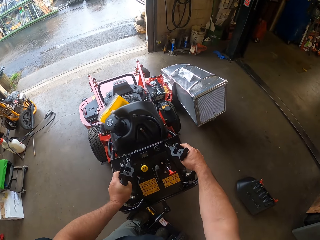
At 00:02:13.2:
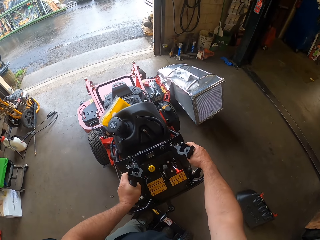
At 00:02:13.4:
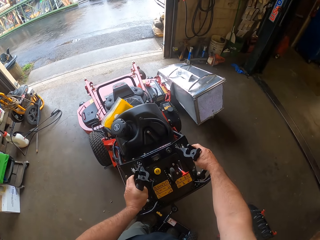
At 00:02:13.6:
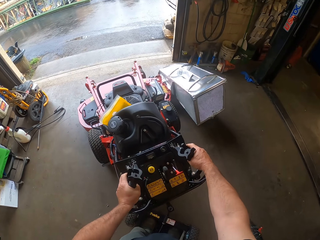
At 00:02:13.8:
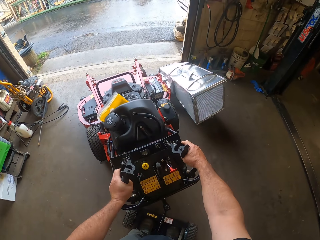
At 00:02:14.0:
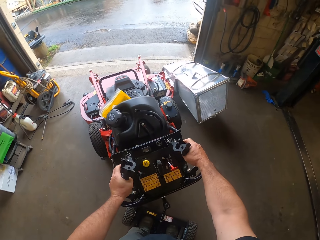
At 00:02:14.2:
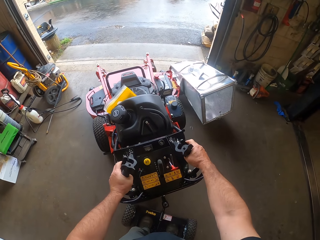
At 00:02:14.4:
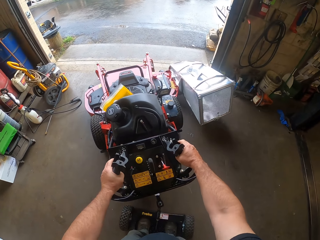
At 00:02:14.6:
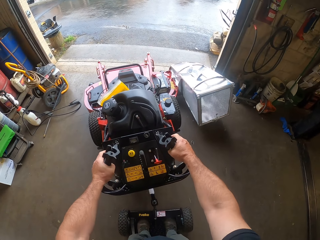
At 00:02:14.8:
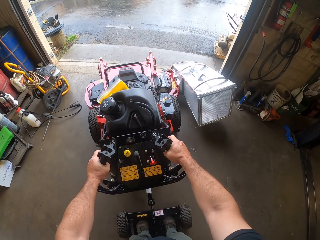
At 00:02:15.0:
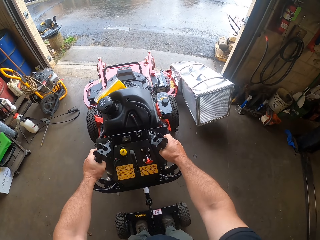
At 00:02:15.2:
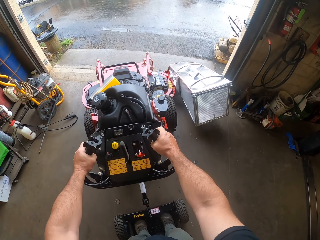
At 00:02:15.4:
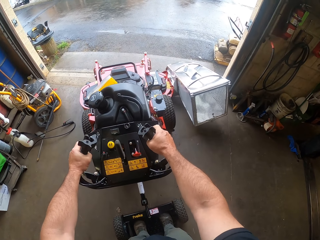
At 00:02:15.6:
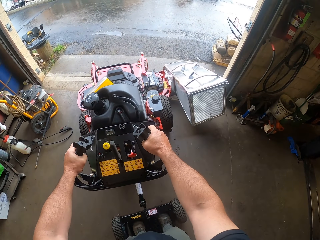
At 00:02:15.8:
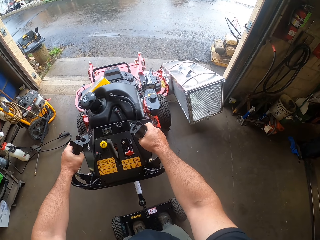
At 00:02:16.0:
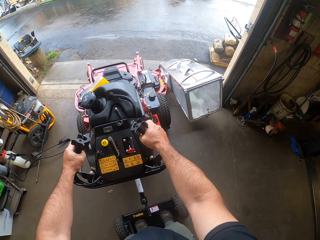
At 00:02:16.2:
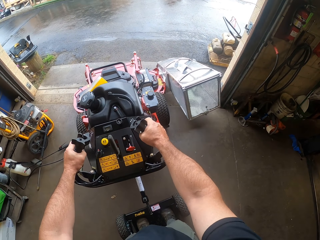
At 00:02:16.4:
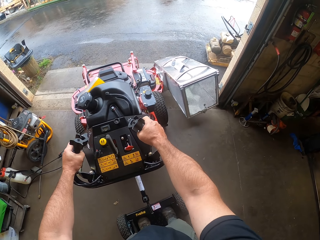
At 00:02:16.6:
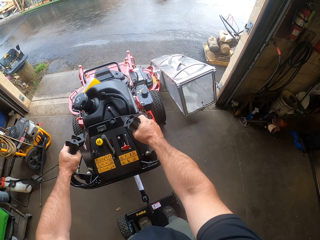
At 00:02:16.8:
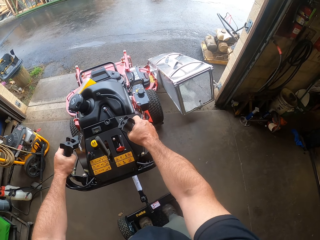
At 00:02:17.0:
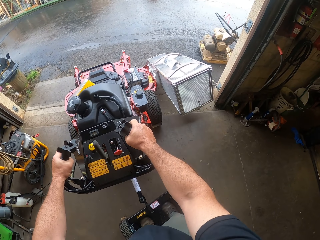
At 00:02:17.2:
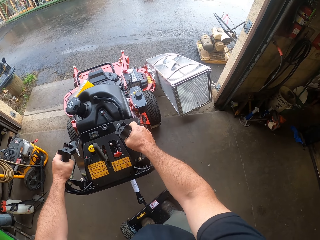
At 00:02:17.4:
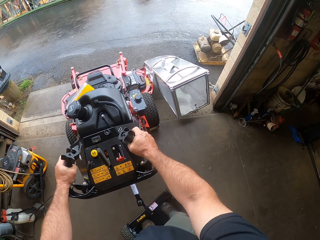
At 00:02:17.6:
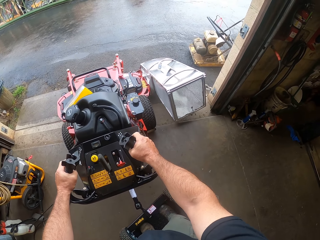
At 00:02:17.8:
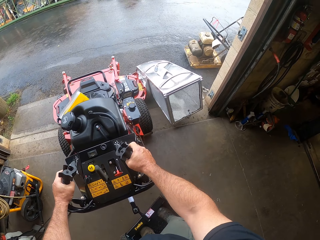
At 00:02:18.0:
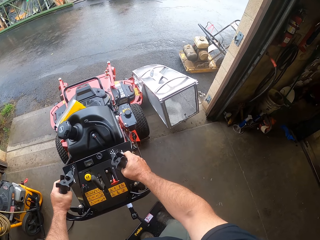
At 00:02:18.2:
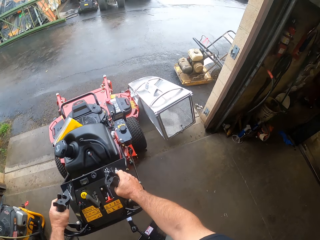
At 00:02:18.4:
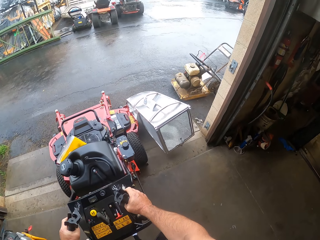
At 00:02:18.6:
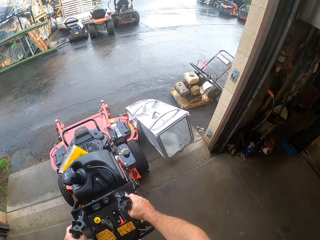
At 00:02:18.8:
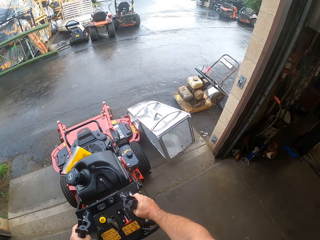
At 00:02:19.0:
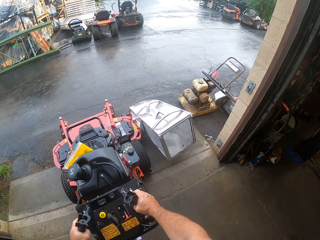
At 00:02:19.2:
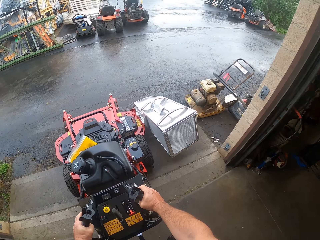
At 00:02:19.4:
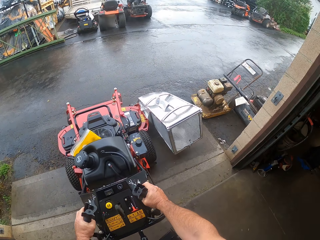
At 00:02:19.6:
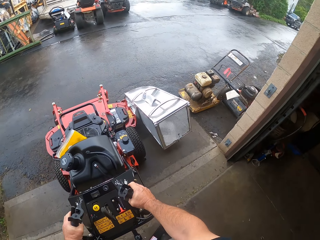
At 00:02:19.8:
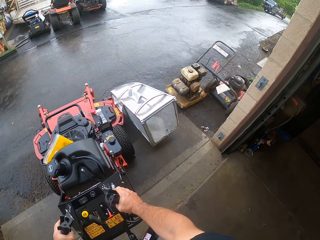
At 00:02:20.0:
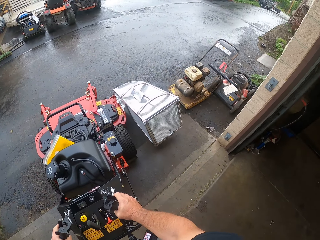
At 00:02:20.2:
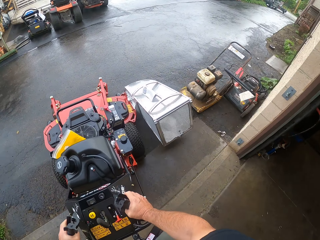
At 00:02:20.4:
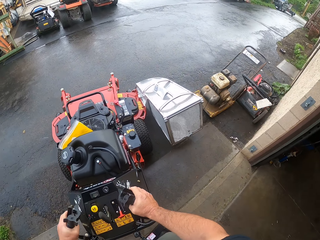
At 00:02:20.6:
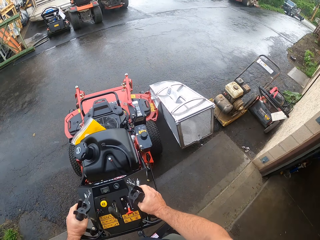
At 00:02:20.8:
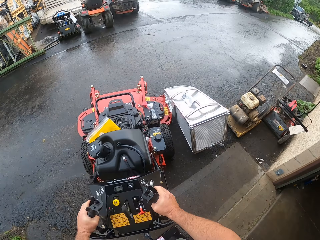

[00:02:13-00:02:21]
The camera wearer drives the lawn mower out of the garage.

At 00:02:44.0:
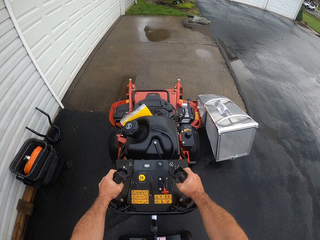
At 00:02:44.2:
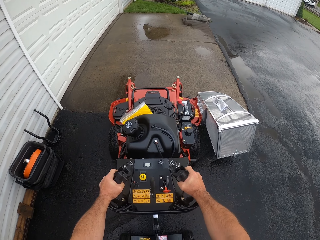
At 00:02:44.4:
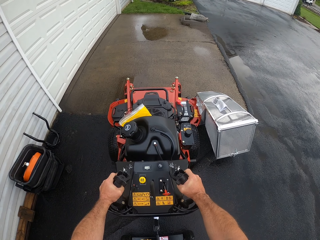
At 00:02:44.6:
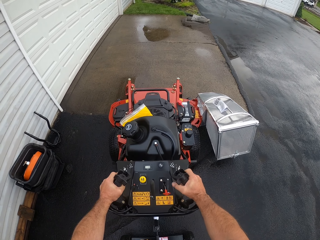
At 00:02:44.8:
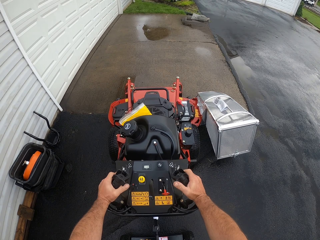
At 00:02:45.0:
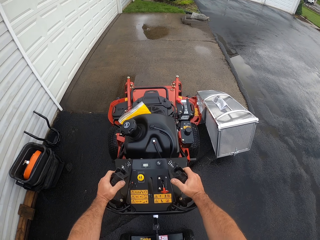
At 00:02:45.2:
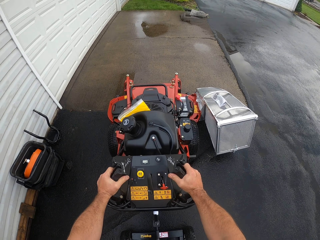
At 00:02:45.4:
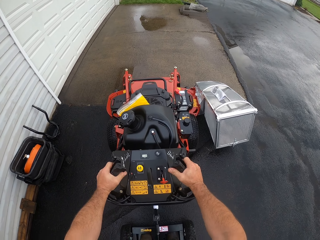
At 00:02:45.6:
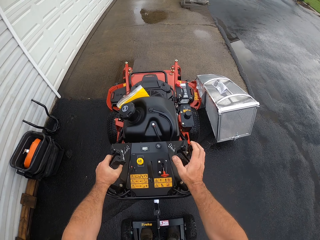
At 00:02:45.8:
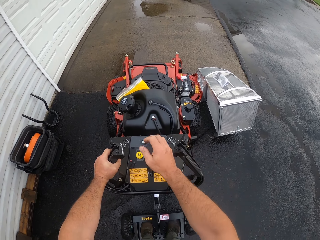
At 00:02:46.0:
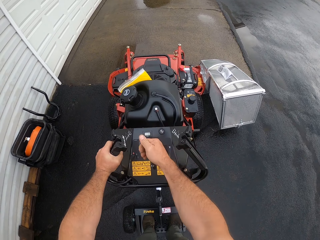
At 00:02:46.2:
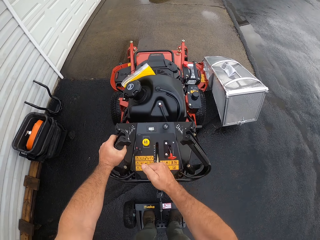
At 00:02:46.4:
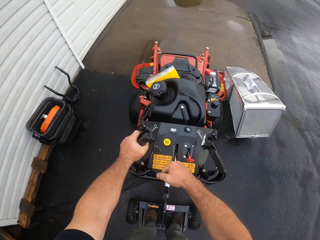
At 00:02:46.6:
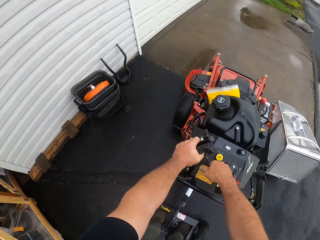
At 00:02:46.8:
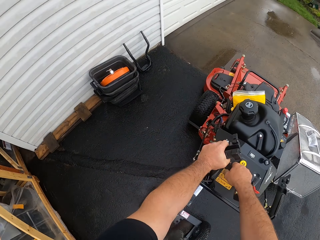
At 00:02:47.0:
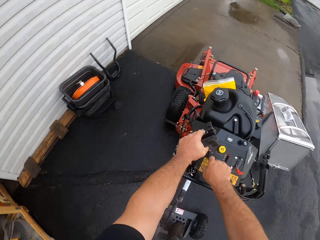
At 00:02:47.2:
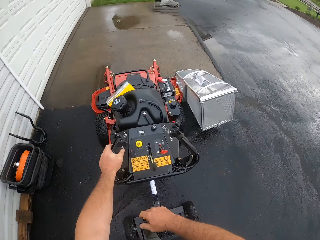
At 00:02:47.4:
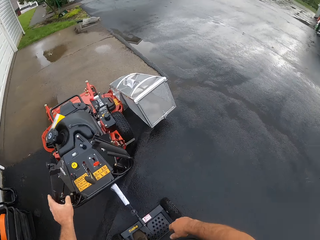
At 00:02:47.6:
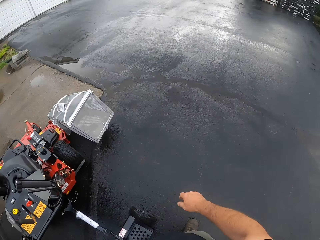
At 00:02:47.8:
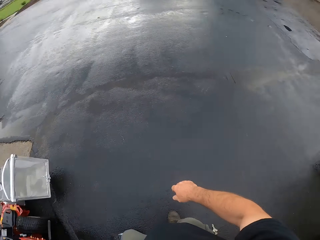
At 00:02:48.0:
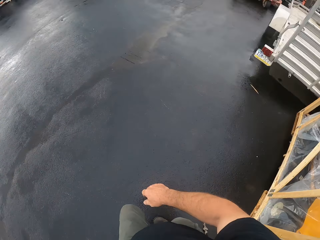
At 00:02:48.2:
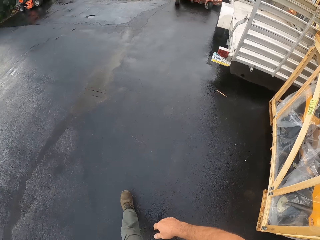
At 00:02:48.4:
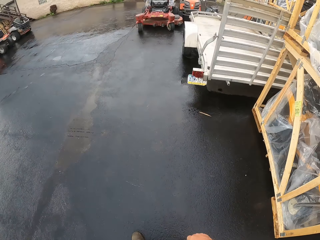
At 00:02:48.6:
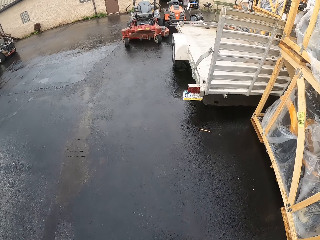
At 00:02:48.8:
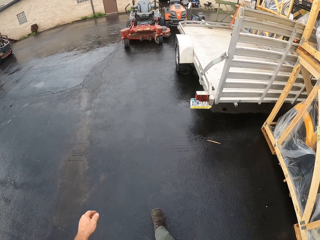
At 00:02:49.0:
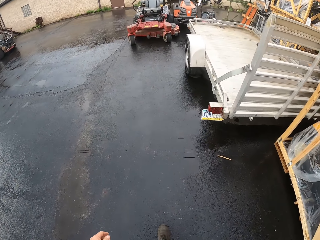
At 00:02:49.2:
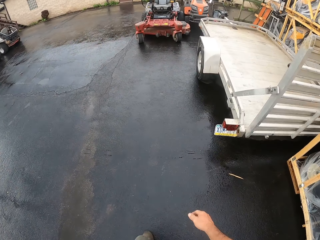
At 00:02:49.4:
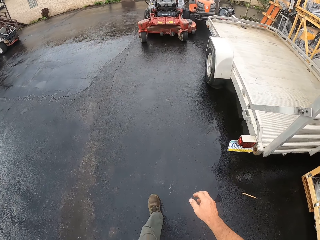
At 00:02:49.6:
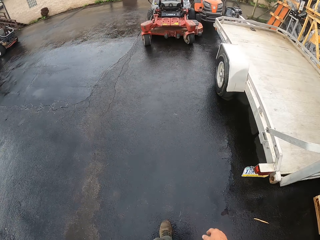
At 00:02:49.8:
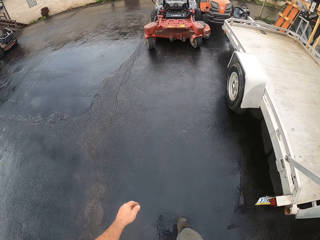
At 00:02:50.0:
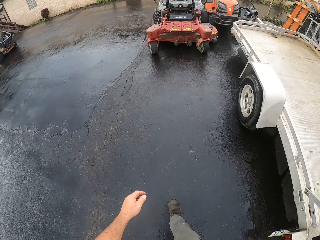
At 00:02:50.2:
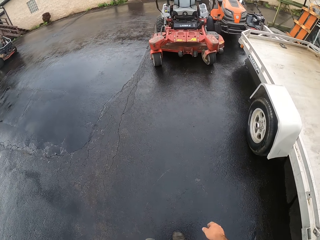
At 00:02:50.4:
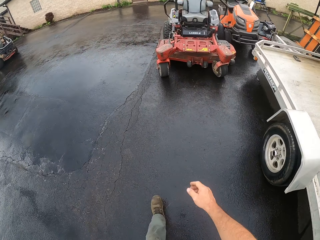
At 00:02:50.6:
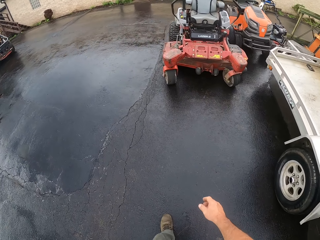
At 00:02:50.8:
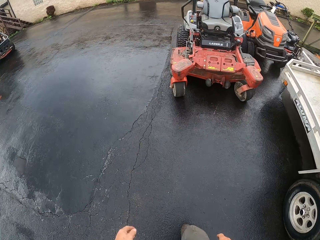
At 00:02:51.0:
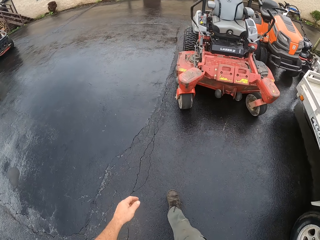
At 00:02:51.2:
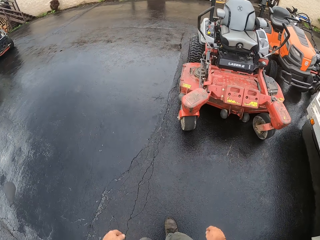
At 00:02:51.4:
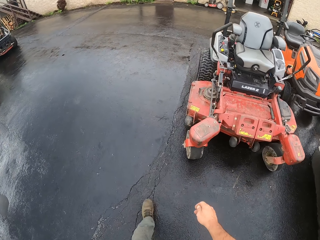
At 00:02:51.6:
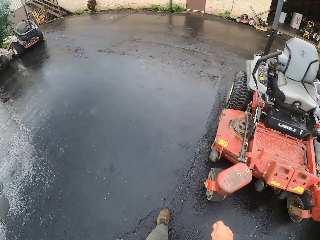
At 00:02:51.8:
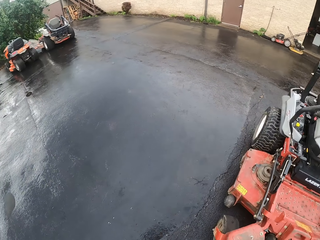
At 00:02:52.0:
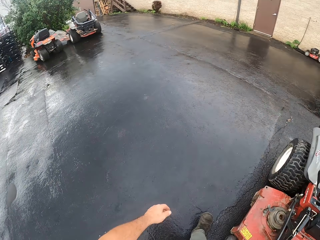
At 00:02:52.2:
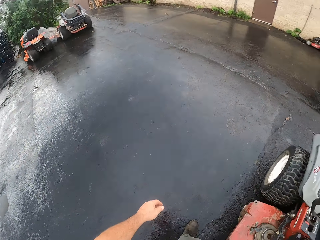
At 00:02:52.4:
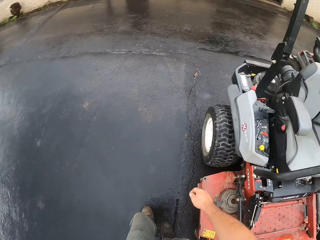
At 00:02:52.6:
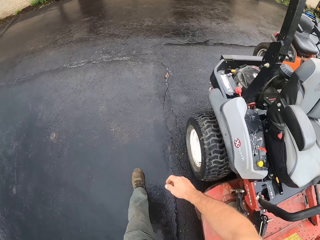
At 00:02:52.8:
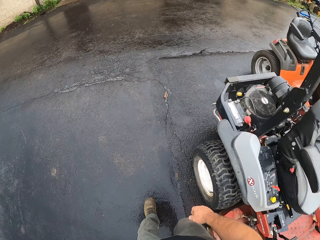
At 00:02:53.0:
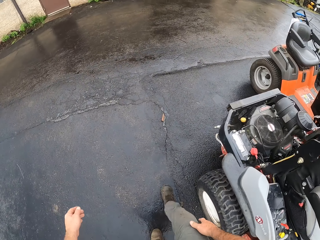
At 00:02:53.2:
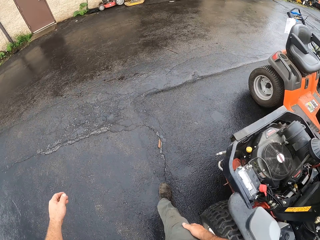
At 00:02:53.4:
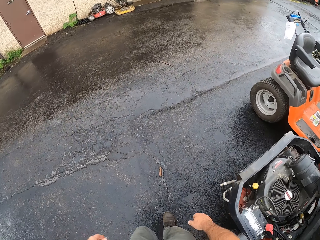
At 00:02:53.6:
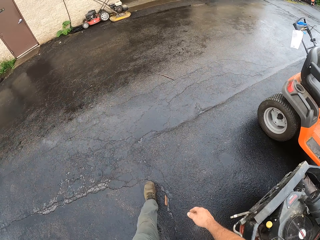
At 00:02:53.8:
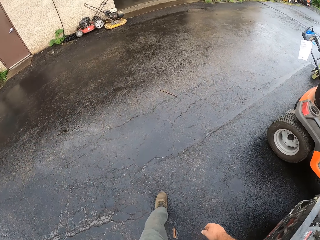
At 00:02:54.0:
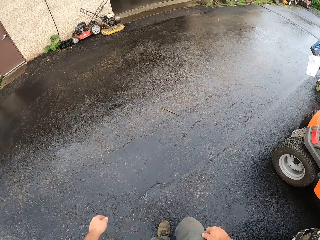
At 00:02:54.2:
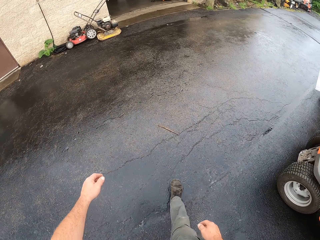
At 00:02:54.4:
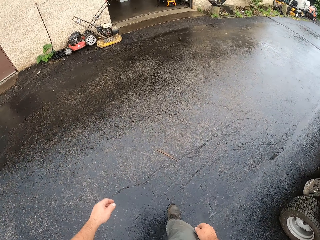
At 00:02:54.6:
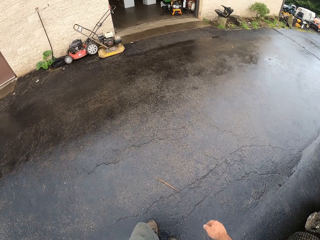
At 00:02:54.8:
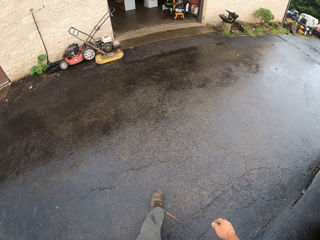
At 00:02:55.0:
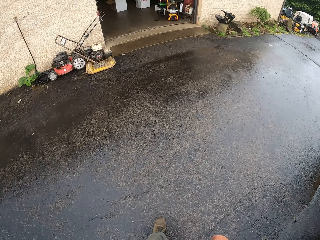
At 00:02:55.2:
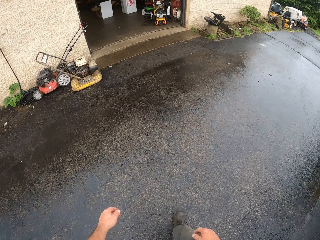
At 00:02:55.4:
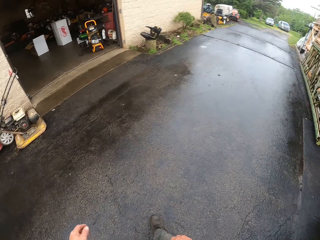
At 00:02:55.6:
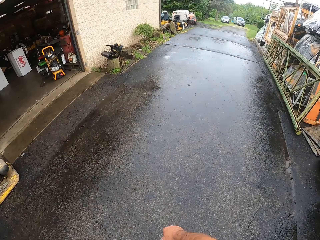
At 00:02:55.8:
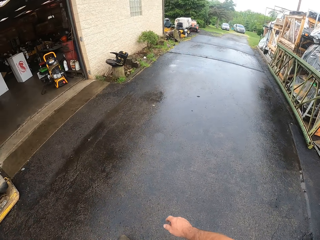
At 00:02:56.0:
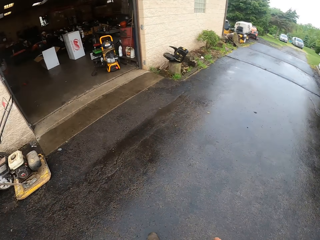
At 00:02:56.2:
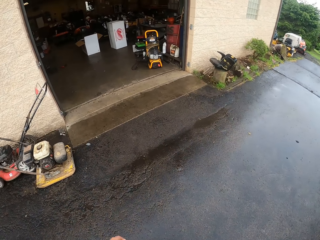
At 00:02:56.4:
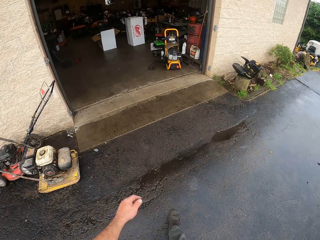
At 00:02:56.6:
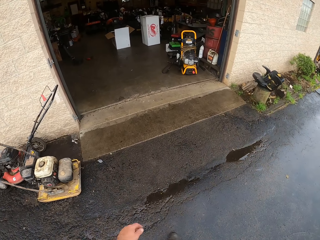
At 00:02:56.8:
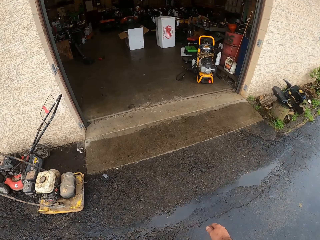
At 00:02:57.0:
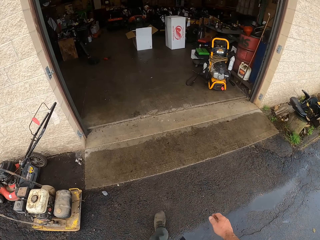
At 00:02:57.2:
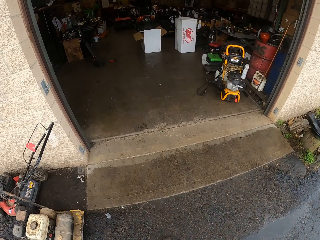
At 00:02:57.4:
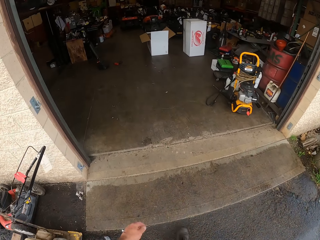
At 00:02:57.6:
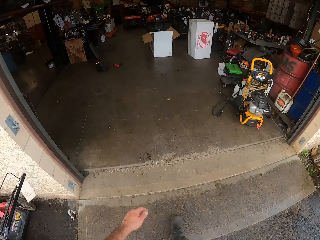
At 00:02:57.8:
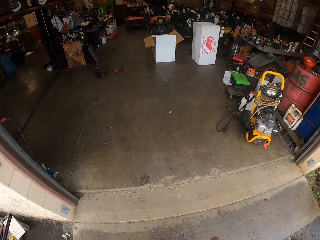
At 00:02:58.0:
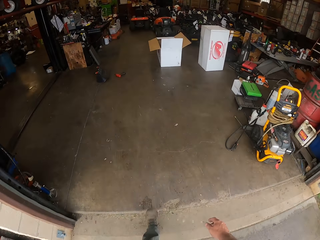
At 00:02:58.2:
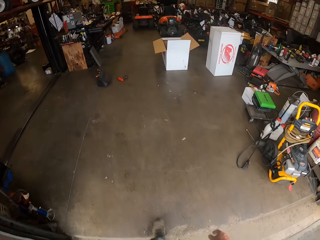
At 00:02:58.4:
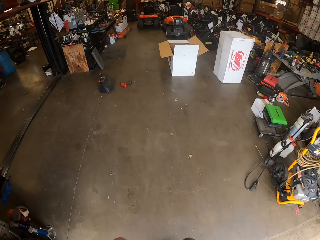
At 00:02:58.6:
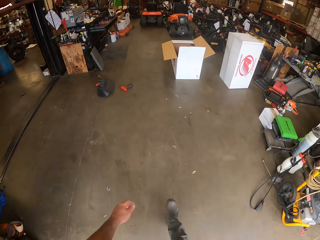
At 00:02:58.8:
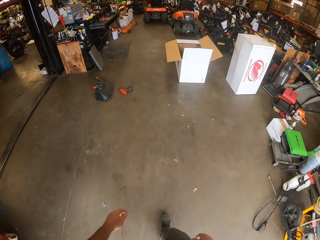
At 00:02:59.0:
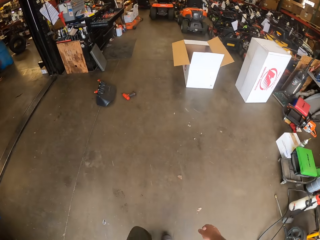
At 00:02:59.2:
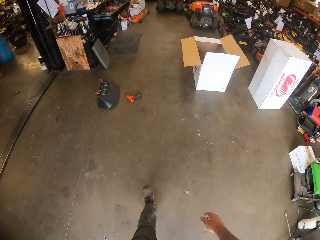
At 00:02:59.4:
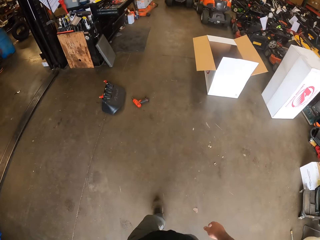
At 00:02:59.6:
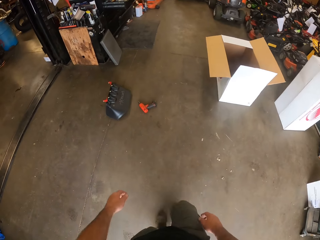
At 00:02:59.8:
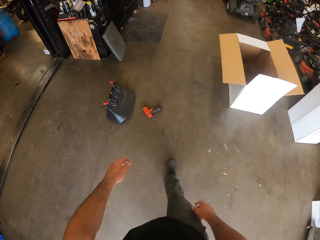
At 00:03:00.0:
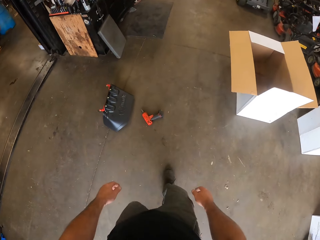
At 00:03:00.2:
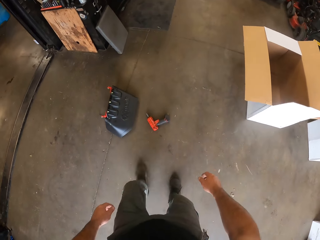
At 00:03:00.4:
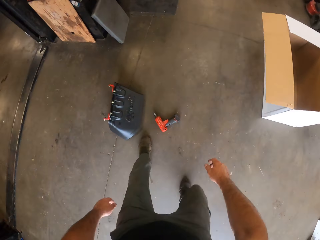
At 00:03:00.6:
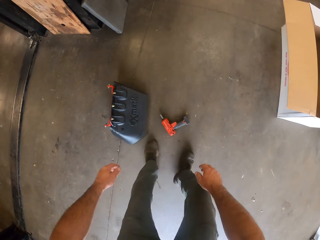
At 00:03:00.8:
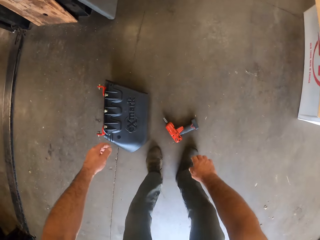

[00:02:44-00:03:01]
The camera wearer operates the lawn mower. They park the lawn mower outside the workshop. They step off from the mower and walk around the compound. They walk through the entrance into the workshop.
